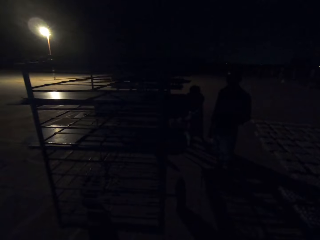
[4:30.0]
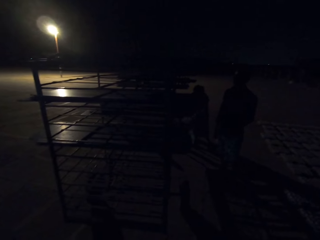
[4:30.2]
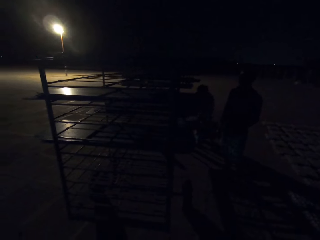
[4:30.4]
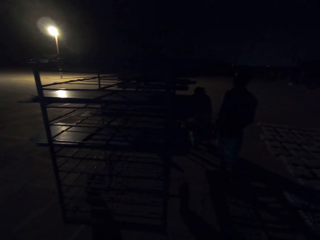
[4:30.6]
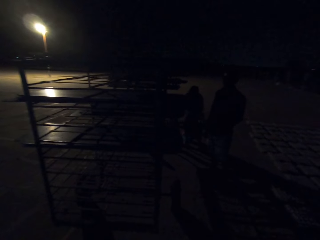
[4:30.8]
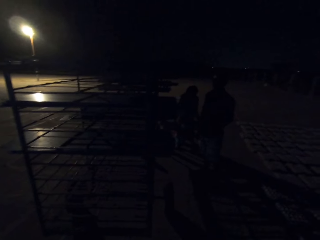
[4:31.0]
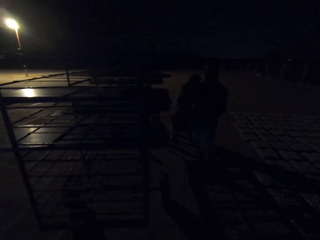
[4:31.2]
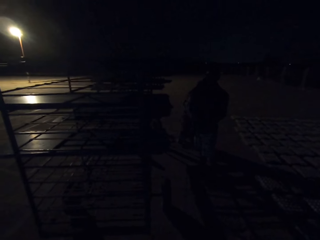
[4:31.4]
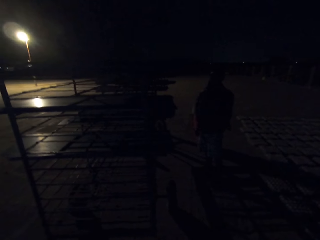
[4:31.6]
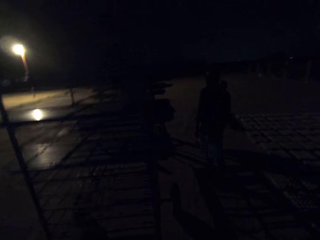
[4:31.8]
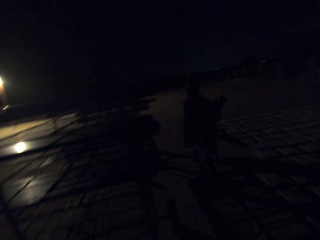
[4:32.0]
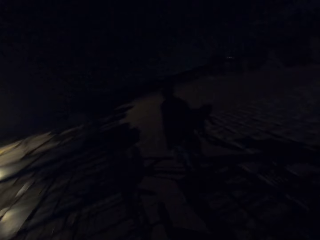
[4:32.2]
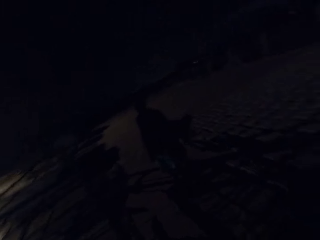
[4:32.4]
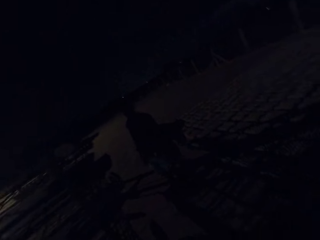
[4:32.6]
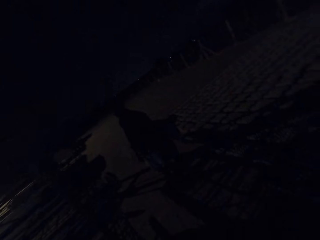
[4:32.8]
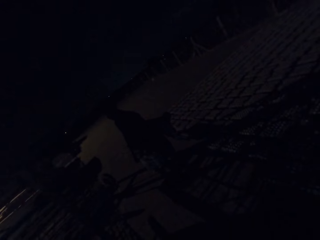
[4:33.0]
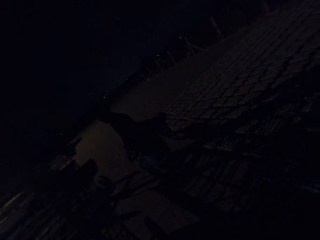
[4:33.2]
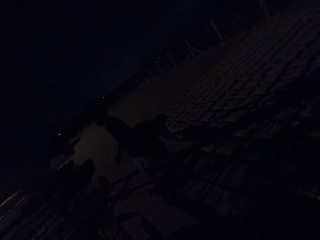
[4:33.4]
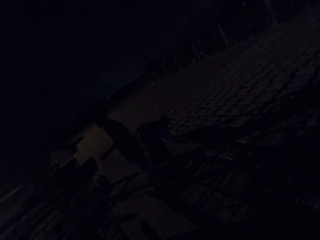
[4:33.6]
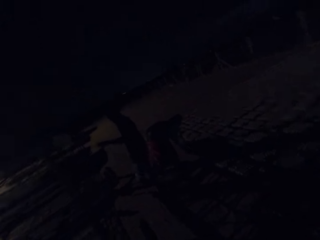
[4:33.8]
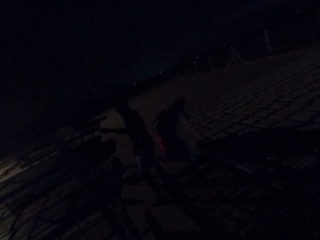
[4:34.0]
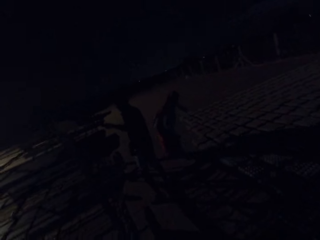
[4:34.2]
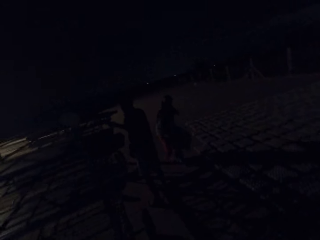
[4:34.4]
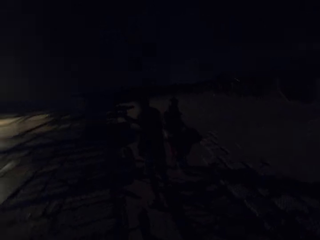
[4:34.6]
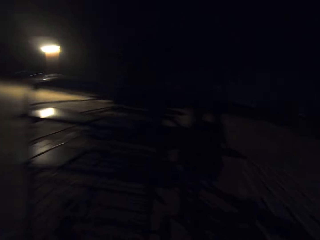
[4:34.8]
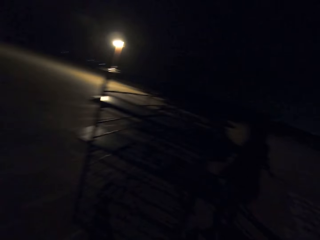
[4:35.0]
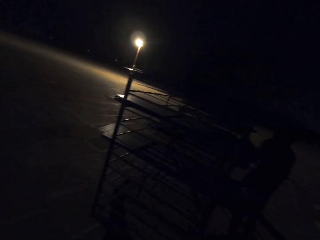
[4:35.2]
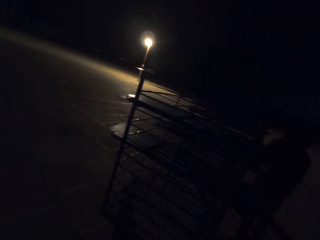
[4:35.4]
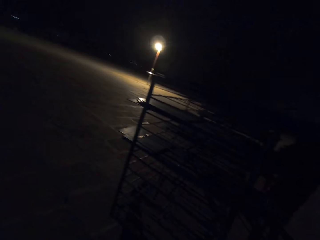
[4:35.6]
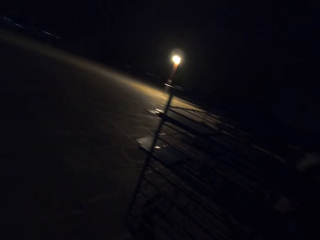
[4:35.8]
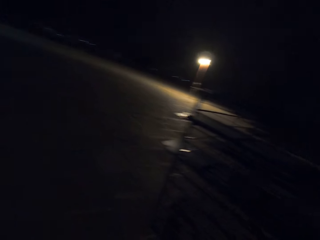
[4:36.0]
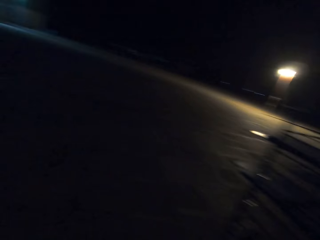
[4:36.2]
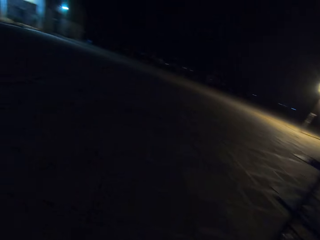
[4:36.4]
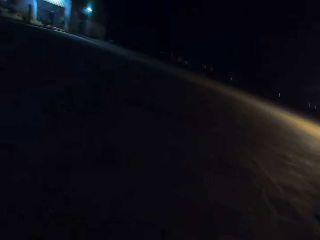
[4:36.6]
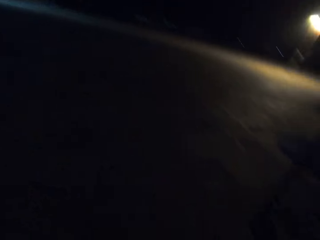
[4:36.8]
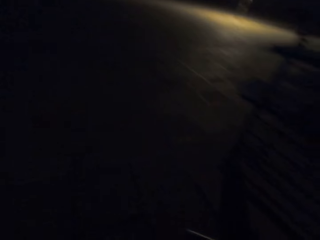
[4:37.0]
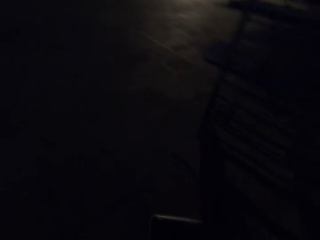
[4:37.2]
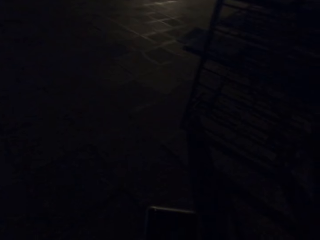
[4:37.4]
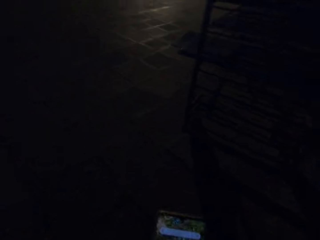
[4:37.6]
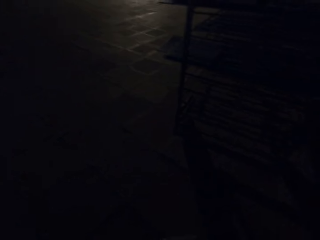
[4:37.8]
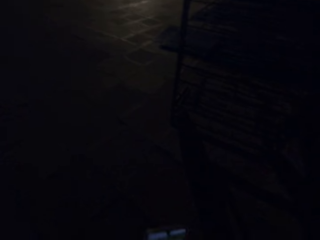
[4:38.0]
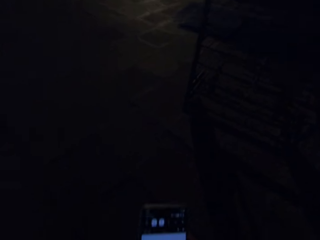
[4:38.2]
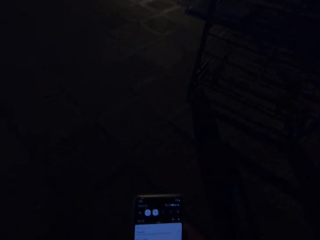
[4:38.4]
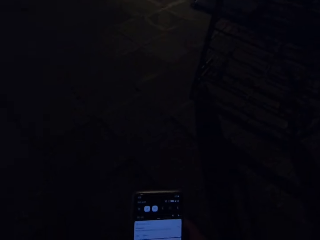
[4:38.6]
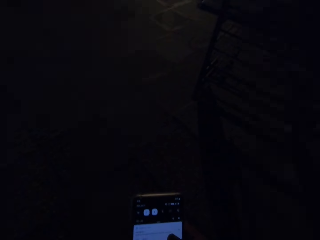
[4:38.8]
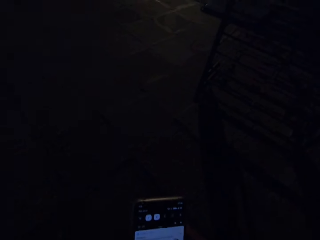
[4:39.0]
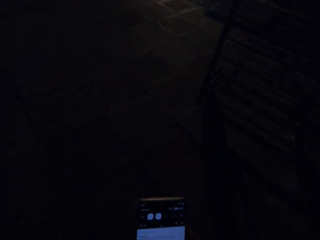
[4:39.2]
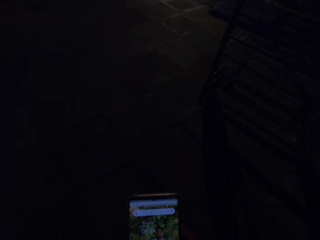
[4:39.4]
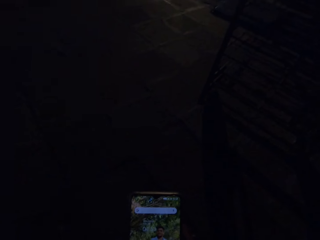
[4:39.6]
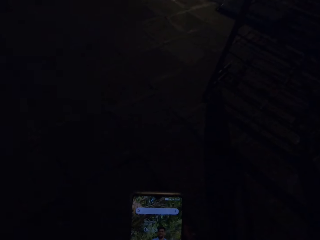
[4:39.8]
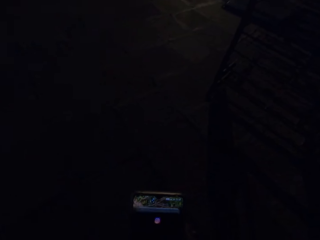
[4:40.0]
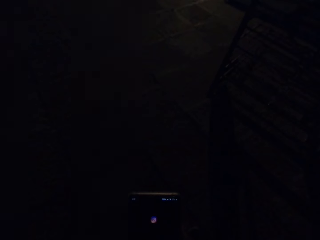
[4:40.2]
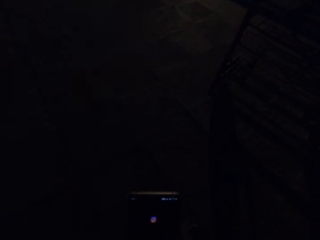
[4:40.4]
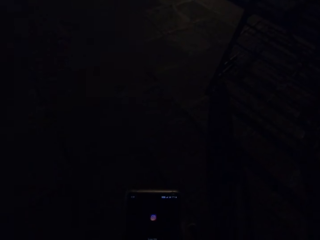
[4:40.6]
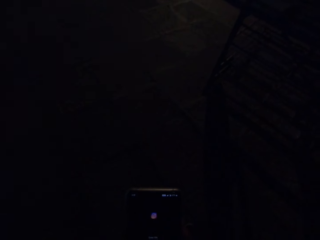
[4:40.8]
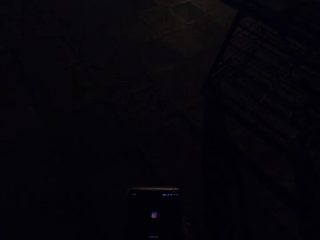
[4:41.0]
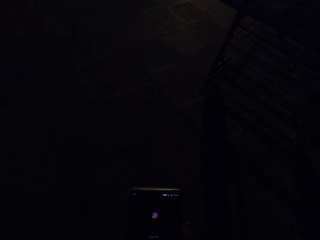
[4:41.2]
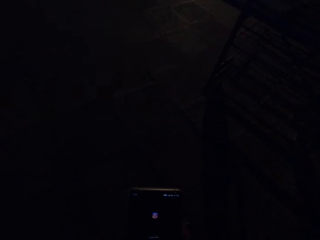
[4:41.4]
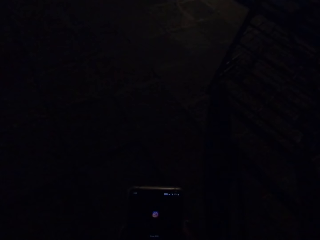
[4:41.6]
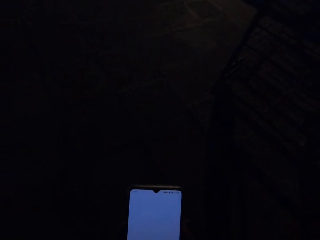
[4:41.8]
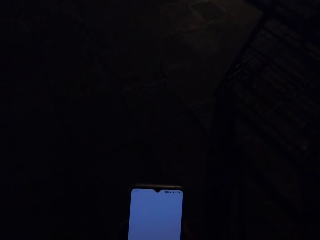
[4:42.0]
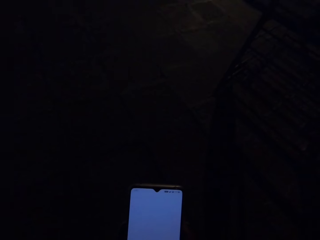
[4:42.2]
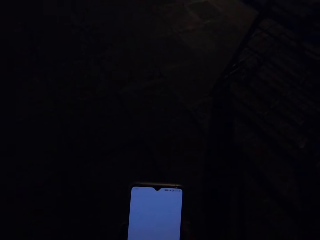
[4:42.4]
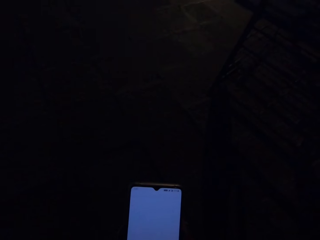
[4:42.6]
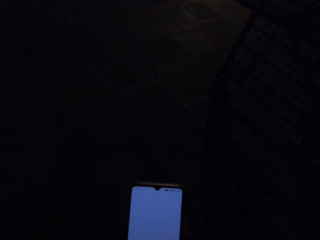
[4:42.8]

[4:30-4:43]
The woman drags a tray from the shelf with her right hand and carries the tray from the shelf with her hands. The woman lays egg crates on the ground with the tray in her hands. The camera wearer presses the phone in his hands.

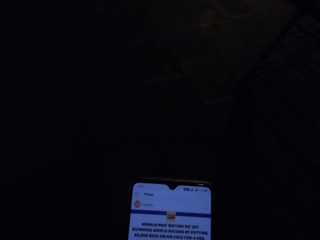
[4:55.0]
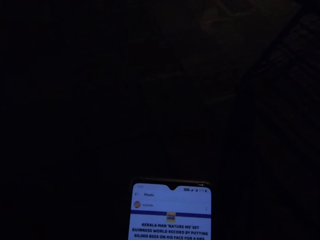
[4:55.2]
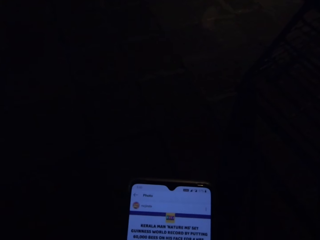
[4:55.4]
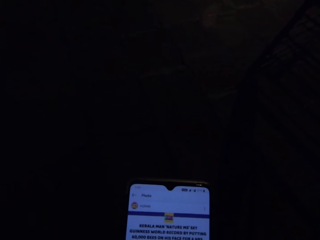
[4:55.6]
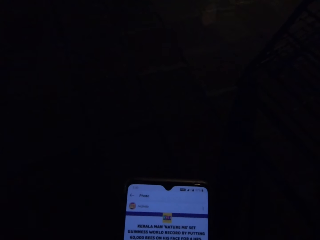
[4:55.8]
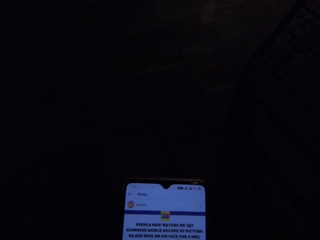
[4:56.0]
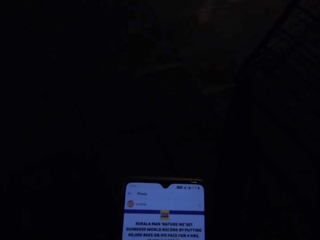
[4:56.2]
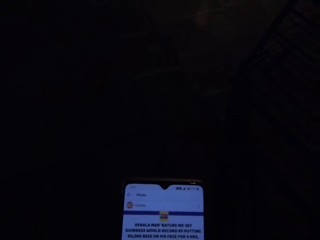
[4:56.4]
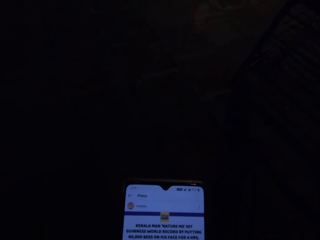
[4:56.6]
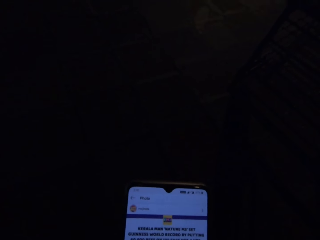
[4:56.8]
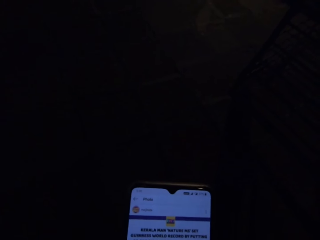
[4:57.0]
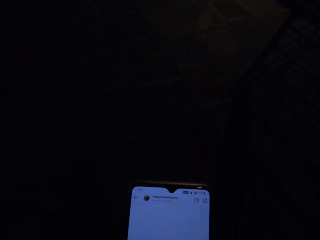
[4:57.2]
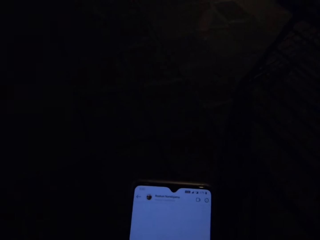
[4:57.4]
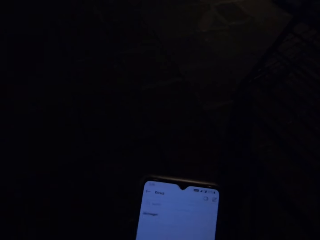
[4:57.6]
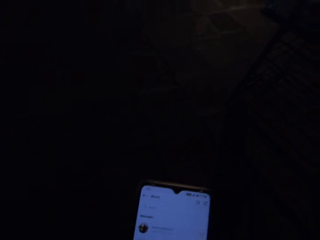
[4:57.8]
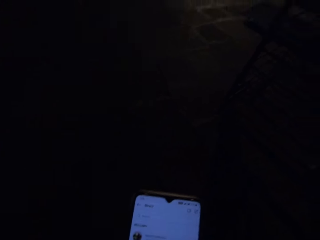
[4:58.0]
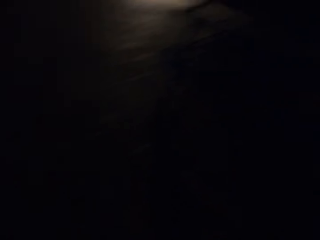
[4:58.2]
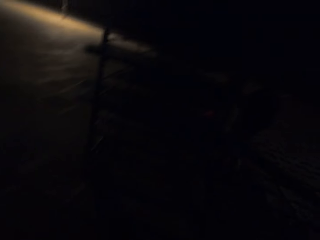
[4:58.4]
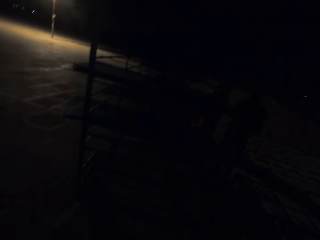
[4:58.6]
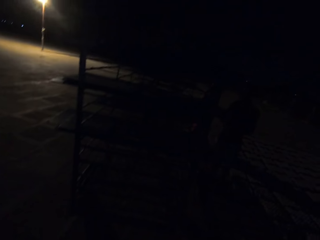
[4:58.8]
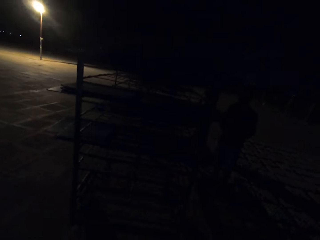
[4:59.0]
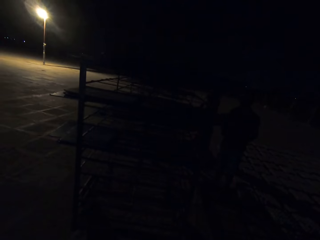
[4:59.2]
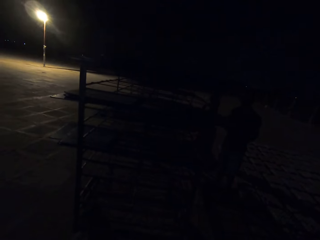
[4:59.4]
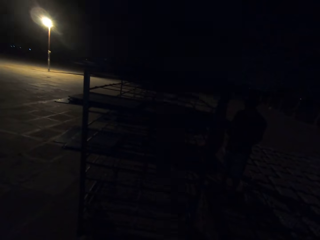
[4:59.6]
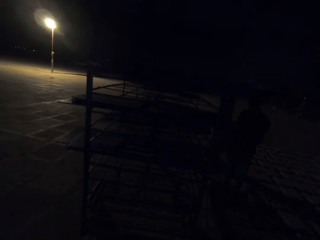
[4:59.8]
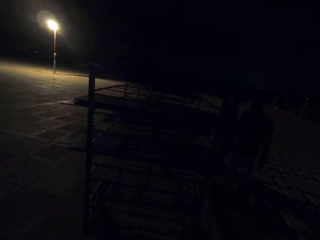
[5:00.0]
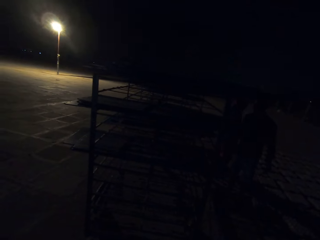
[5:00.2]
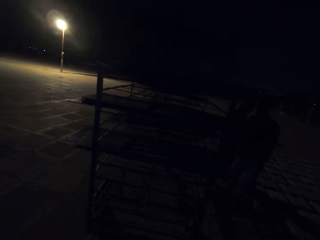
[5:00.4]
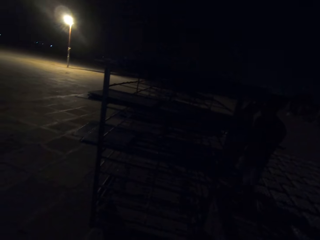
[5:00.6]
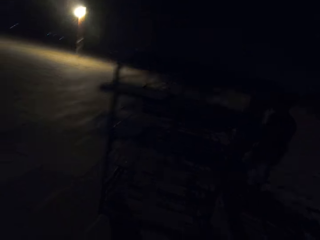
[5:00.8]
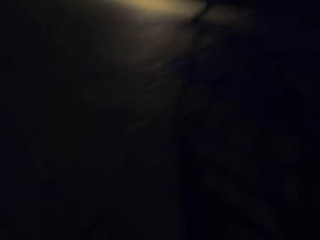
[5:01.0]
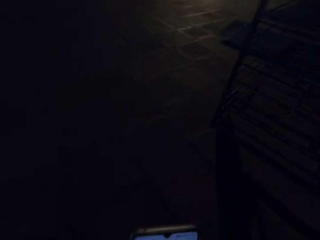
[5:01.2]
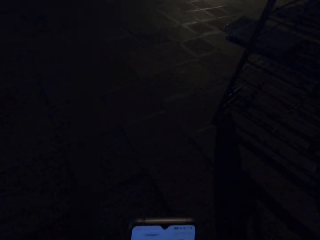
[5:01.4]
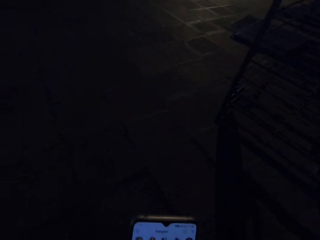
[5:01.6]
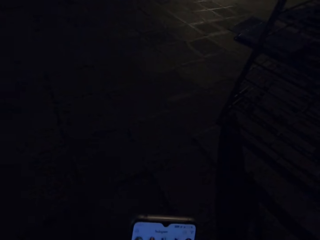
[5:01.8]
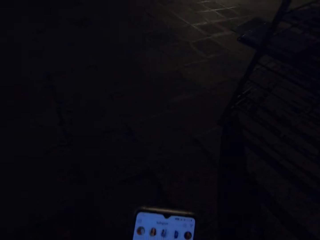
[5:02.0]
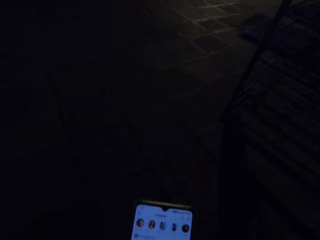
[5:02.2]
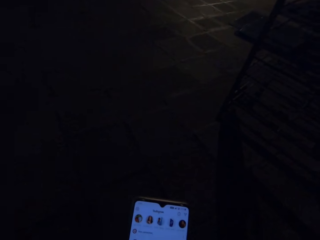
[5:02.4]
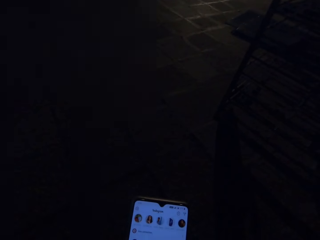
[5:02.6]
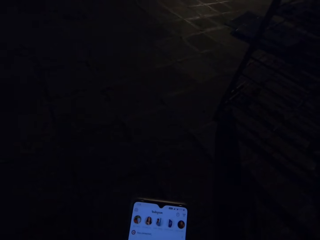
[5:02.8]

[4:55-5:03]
The camera wearer looks around the field. They operate a phone.
